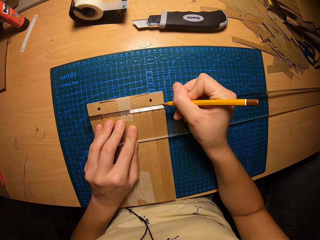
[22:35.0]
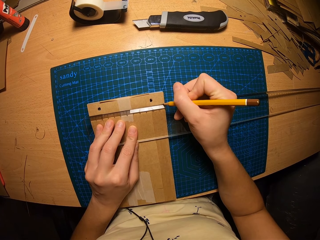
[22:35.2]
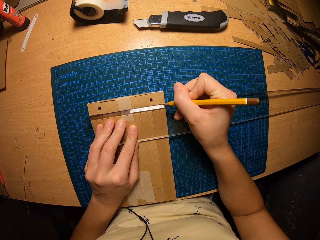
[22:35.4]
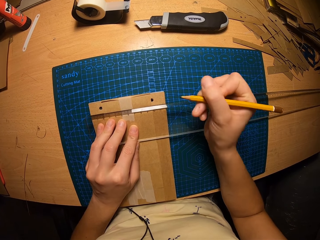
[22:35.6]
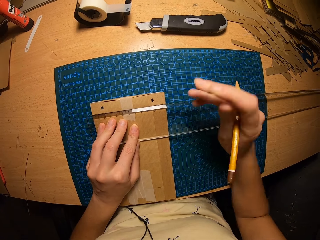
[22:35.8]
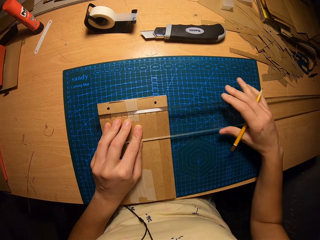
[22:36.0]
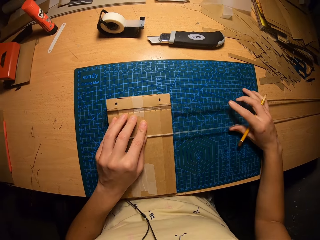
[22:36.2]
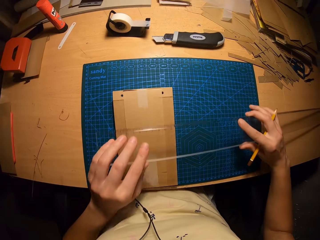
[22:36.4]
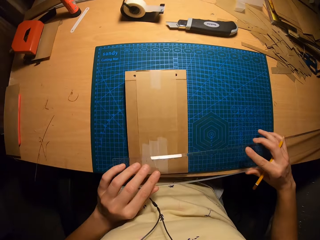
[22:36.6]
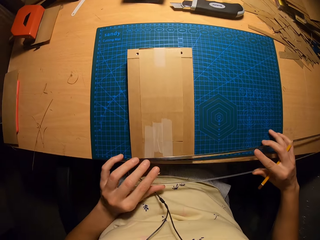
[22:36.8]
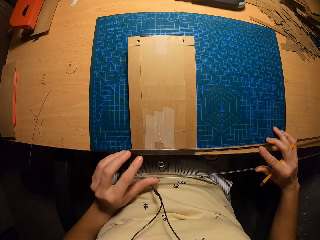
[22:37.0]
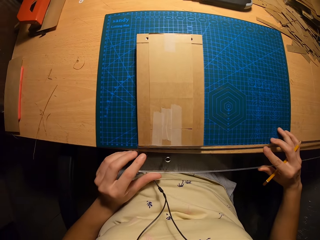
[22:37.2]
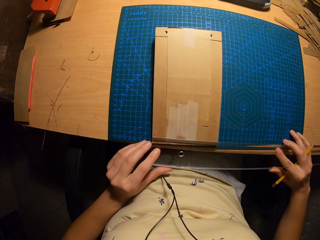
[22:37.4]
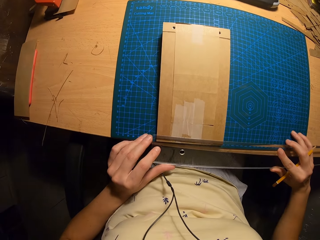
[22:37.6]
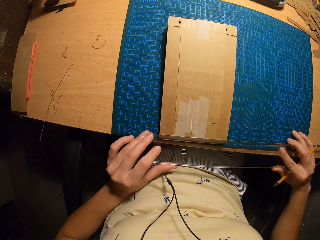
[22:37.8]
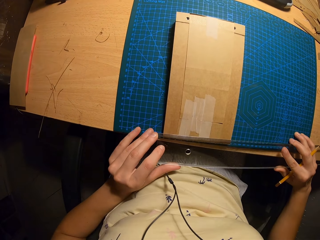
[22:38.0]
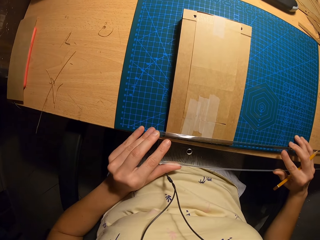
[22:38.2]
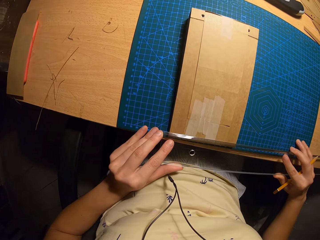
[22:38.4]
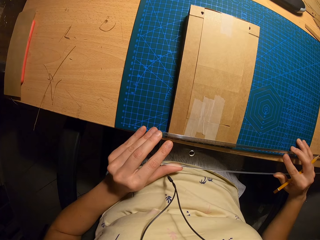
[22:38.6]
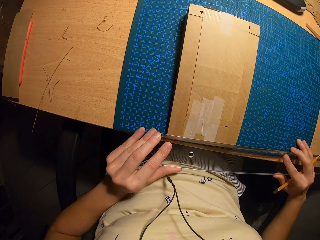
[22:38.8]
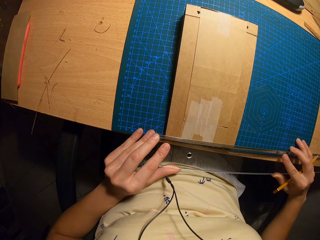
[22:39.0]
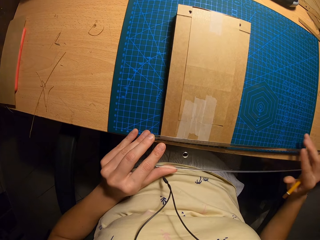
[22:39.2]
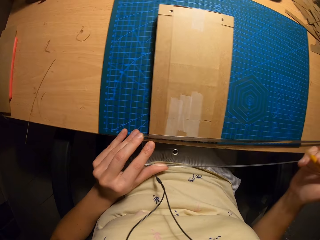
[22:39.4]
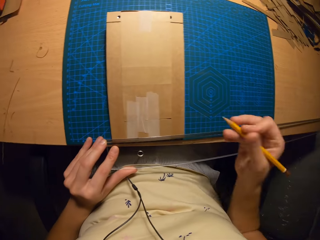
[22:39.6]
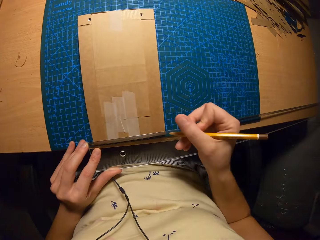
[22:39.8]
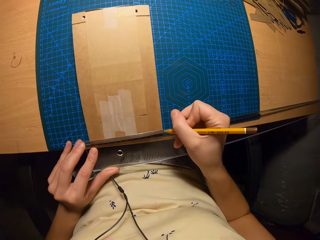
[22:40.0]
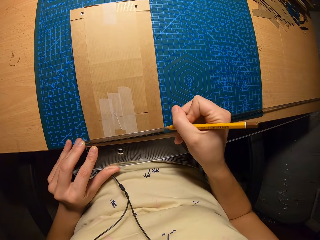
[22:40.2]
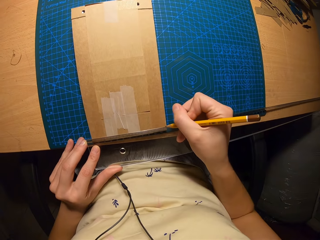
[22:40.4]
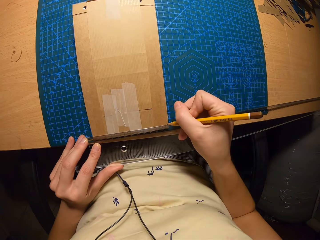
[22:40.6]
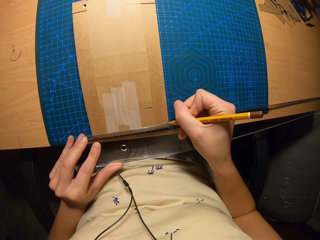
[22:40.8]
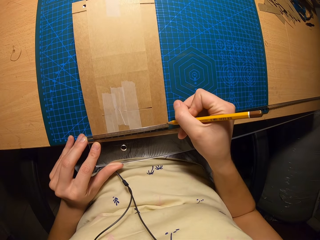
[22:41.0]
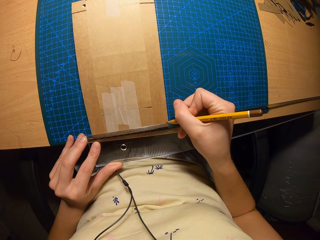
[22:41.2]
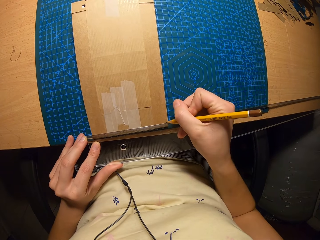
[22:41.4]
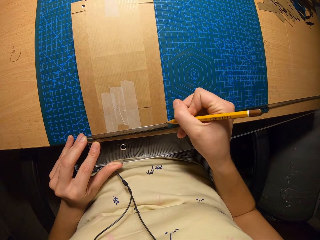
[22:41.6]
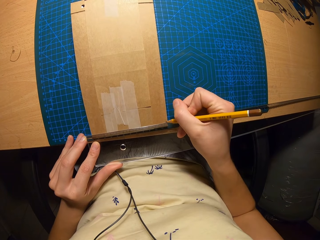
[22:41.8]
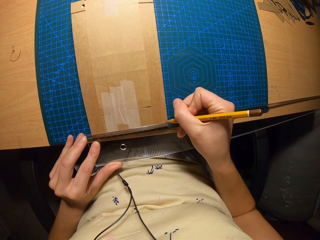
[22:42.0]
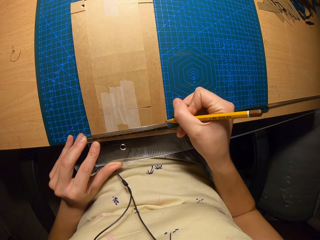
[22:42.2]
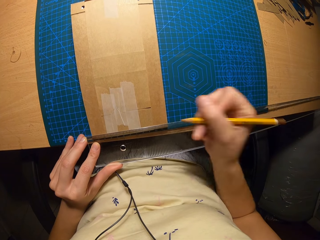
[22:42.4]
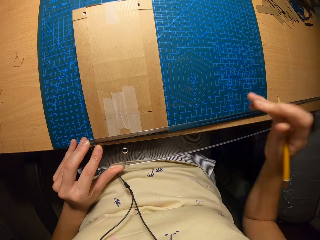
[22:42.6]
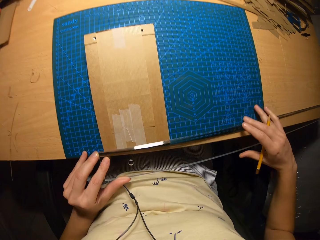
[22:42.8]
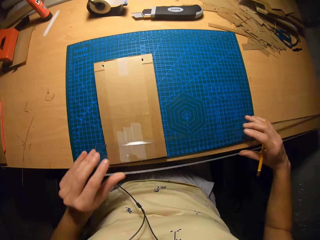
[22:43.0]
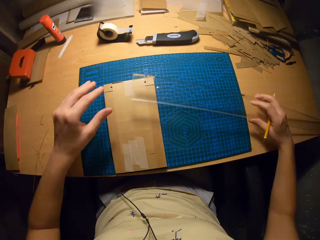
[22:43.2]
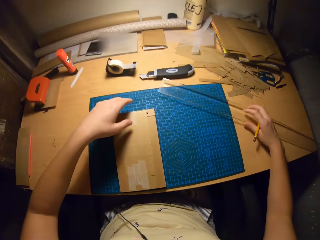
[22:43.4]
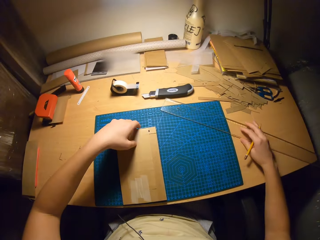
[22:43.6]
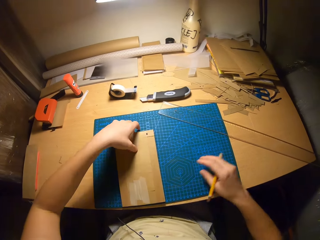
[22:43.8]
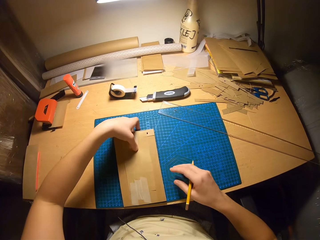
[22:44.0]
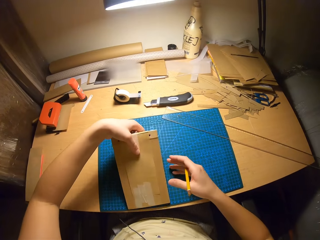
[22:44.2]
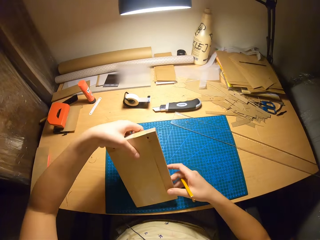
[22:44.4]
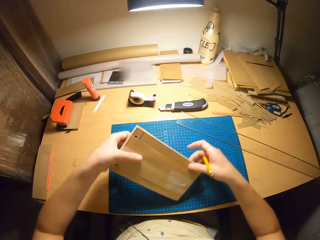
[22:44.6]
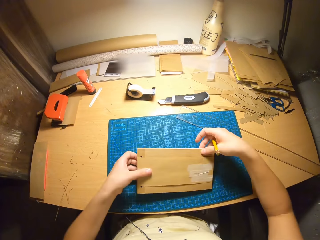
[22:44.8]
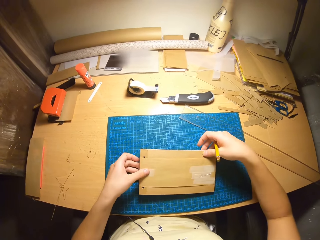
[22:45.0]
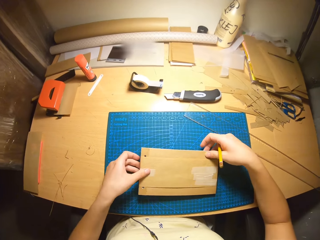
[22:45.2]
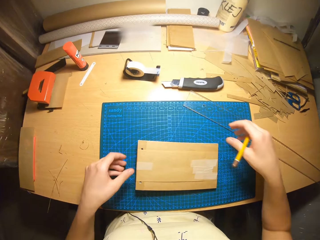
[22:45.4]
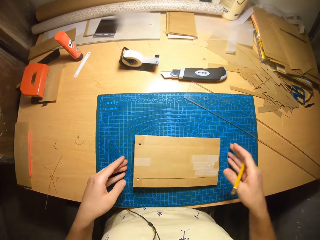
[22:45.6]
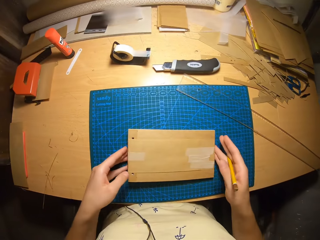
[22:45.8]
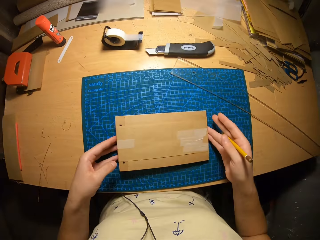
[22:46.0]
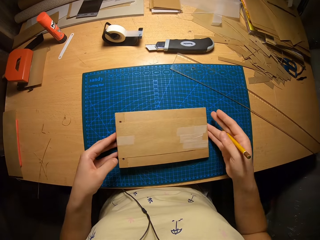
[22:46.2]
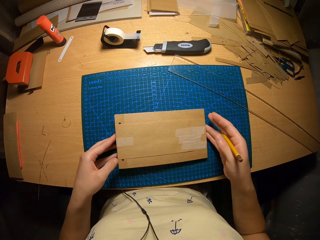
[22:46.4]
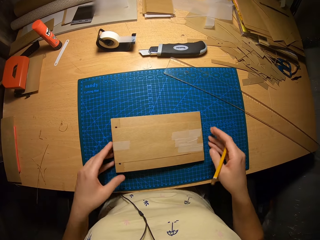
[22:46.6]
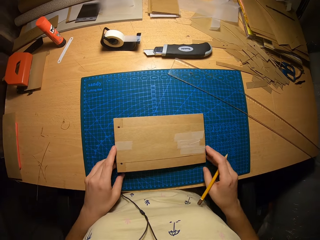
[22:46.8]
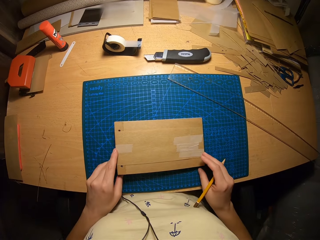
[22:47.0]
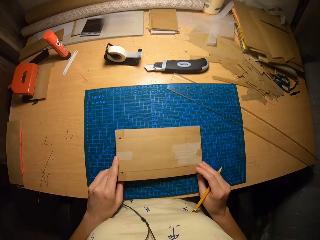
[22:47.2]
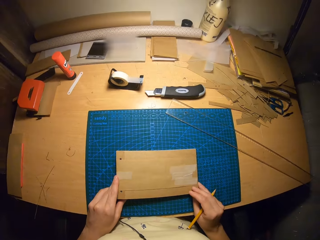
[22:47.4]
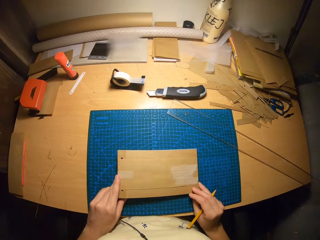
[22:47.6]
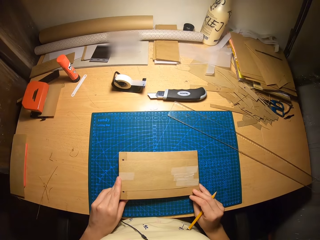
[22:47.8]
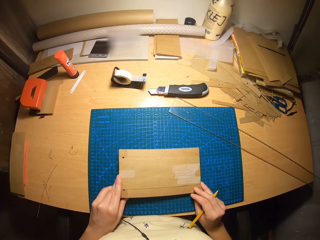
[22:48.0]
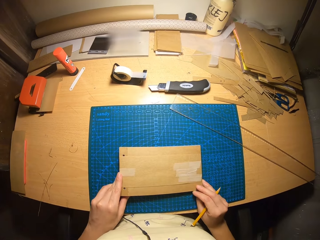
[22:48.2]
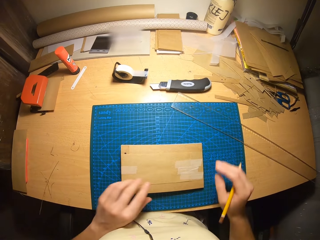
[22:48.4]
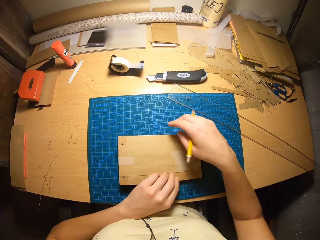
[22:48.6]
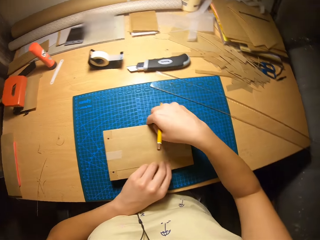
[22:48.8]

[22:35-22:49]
The camera wearer lifts up the ruler. She repositions the ruler on the cardboard craft with both hands. She places the ruler on the envelopes. She places the ruler on the envelopes again. She marks the cardboard craft with the pencil in her right hand. She places the ruler on the table with her right hand. She tilts the envelopes. She rotates the cardboard craft with both hands. She checks the cards.

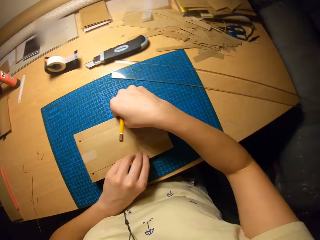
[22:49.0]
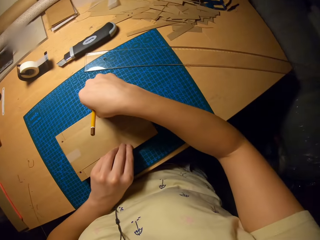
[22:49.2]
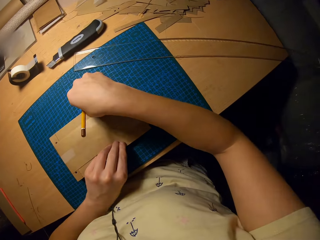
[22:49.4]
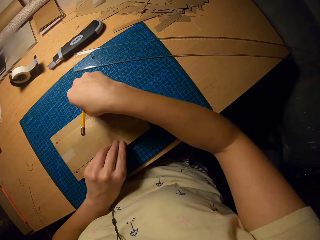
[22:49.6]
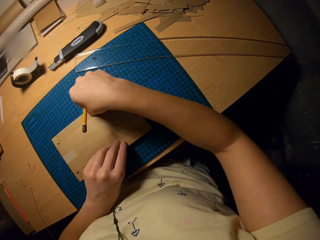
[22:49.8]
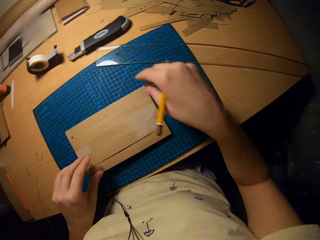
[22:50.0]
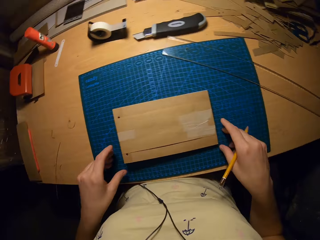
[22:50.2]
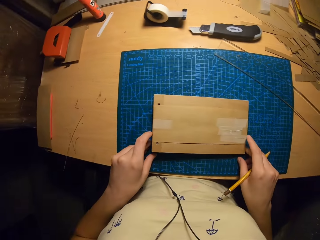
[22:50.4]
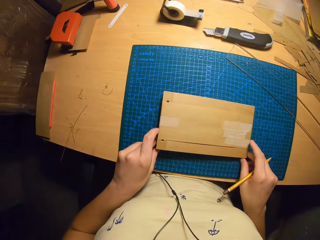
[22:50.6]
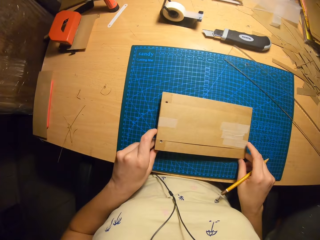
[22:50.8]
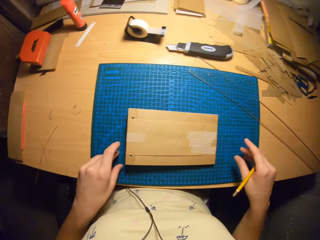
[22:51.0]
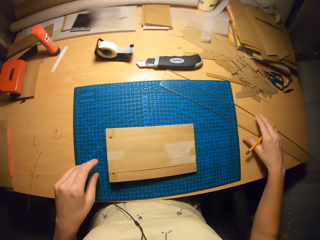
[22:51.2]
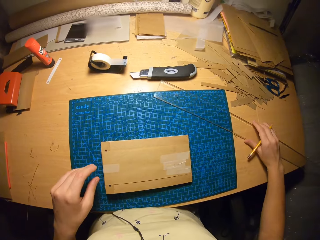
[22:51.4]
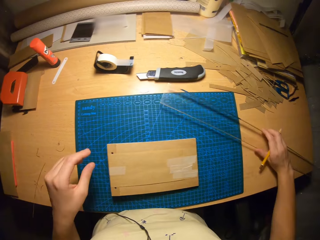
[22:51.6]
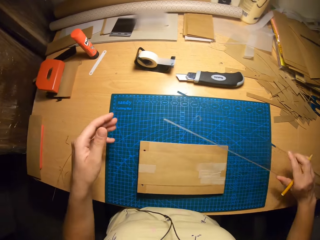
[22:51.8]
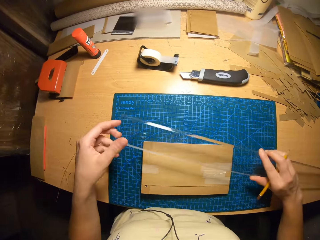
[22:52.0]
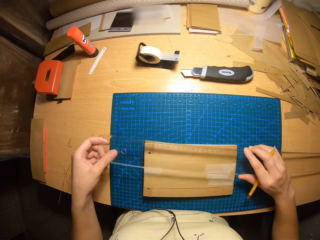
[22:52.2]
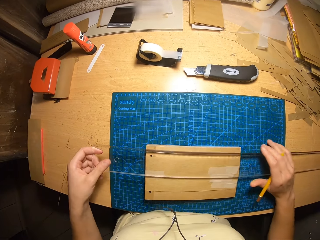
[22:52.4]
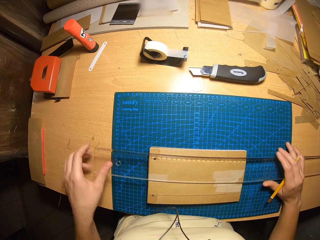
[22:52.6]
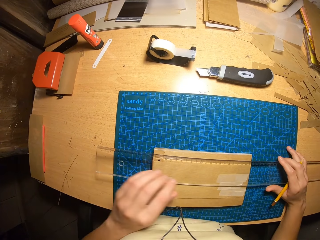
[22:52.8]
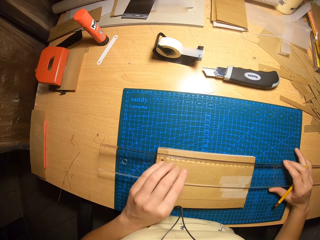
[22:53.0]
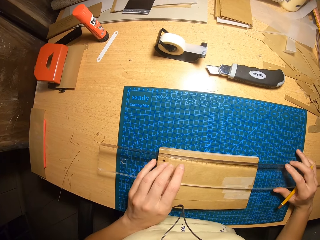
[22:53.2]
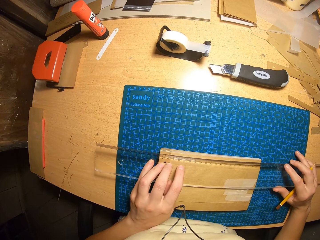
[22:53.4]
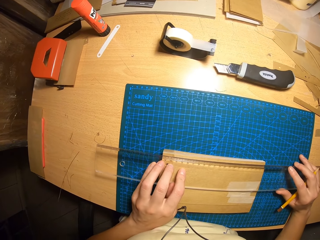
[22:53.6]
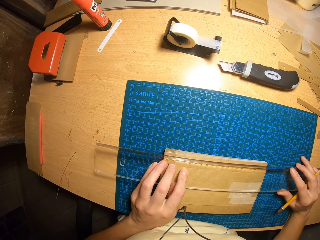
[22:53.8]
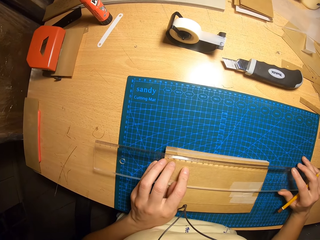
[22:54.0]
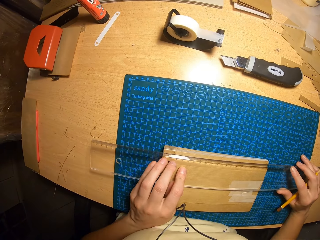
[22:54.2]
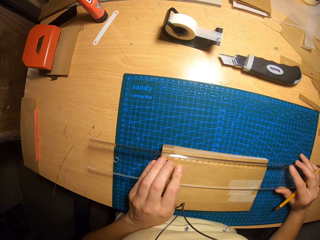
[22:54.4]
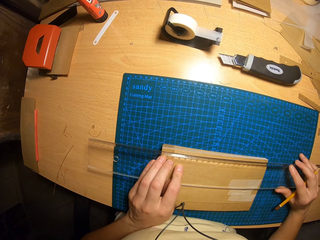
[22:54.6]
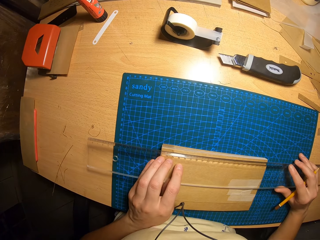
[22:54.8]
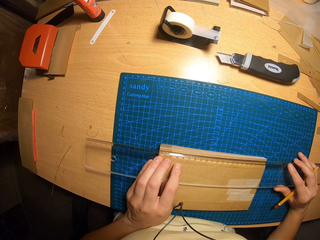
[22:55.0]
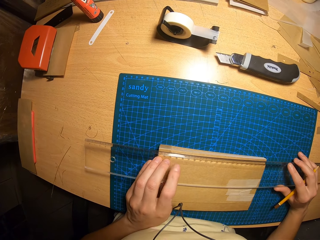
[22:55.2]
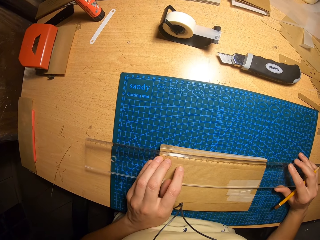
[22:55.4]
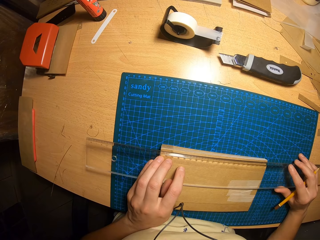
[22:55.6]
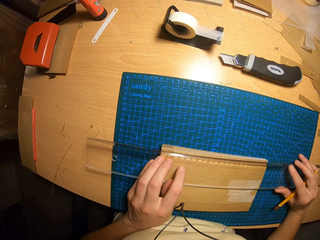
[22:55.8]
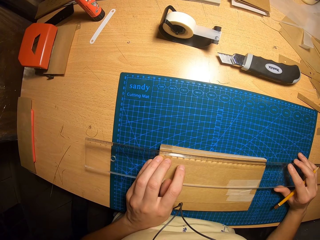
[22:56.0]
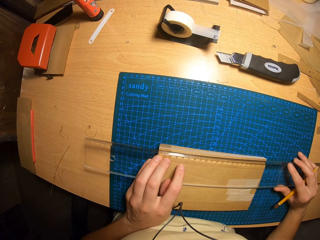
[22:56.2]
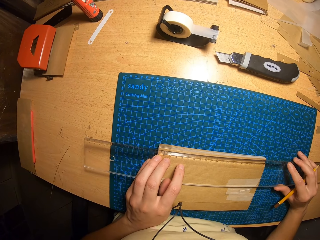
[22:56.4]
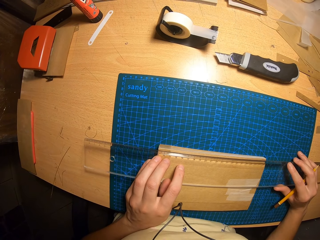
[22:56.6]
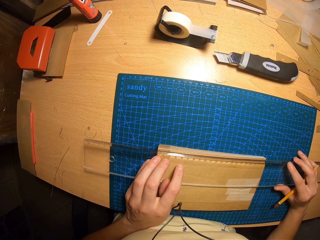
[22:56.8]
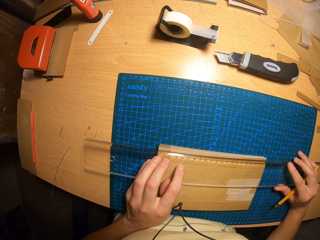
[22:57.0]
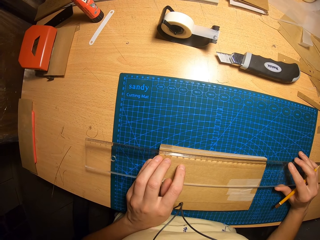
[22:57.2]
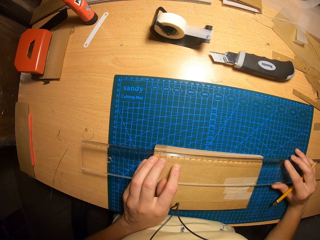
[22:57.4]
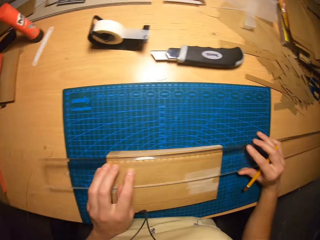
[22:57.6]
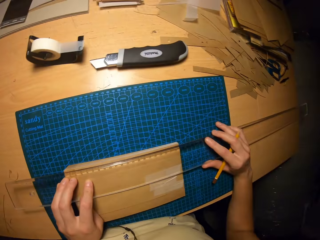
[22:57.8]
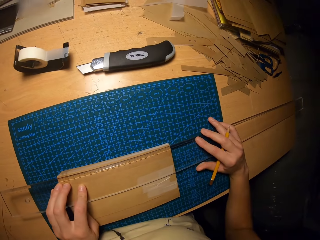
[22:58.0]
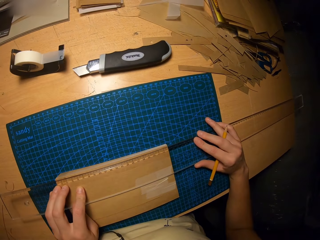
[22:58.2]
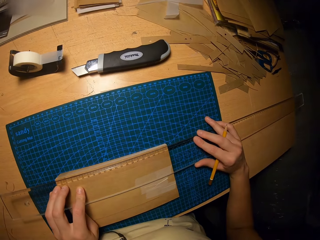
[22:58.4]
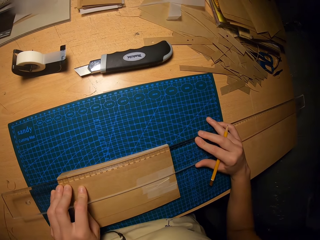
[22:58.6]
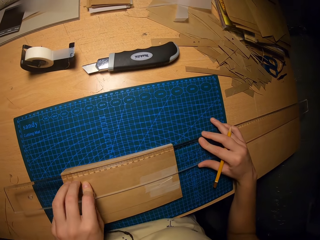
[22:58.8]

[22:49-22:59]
The camera wearer carries the ruler. They measure and mark the card. They place the ruler on the jotter.
